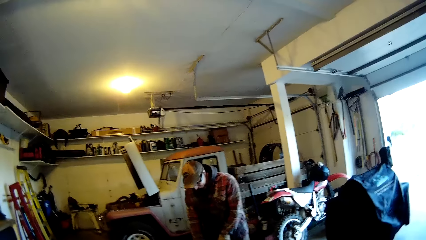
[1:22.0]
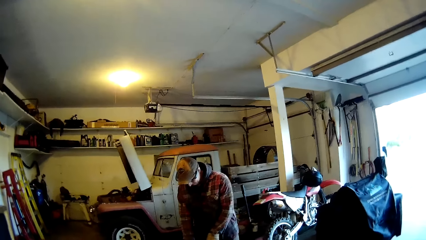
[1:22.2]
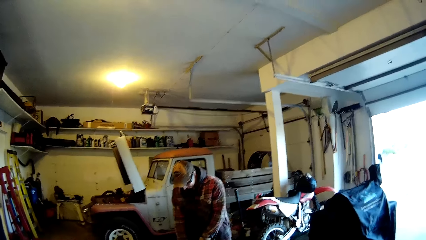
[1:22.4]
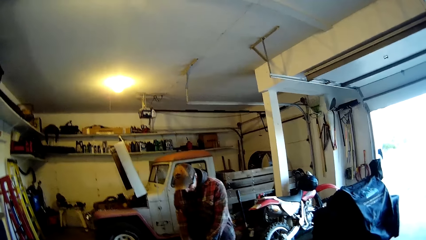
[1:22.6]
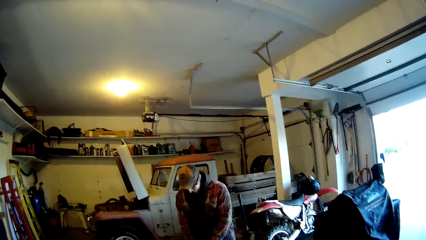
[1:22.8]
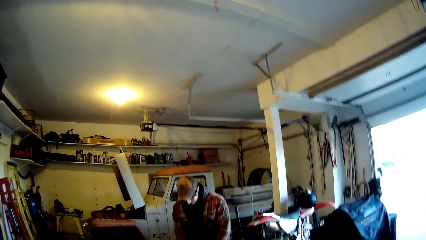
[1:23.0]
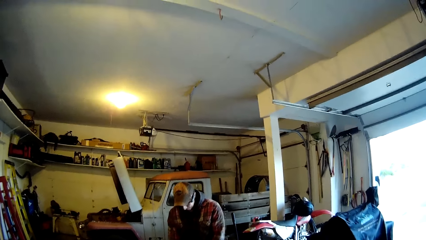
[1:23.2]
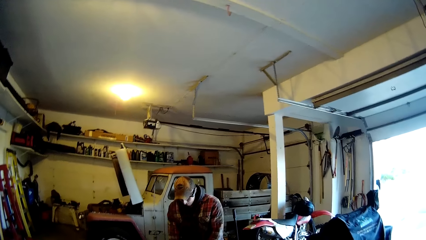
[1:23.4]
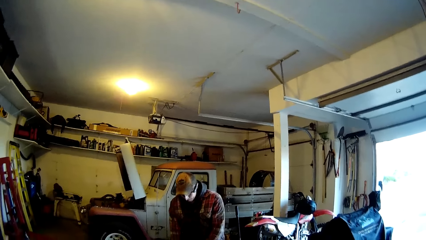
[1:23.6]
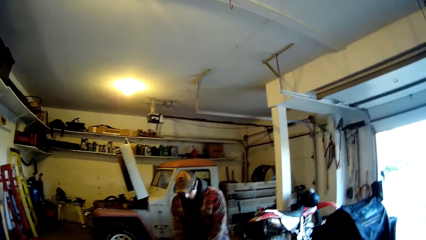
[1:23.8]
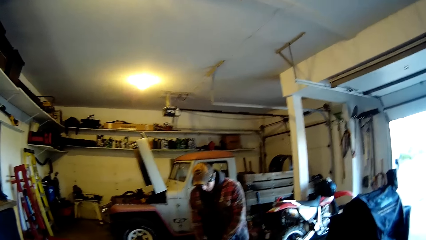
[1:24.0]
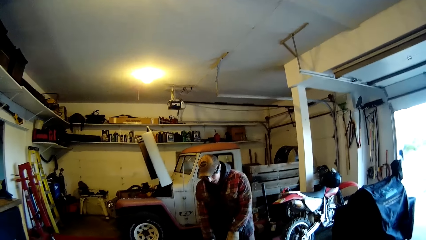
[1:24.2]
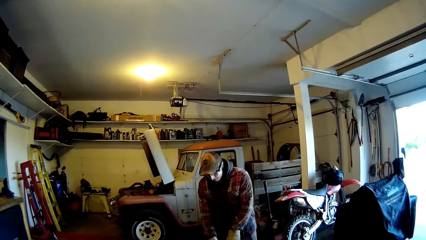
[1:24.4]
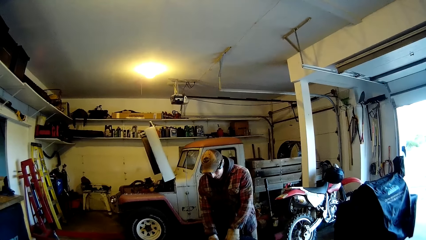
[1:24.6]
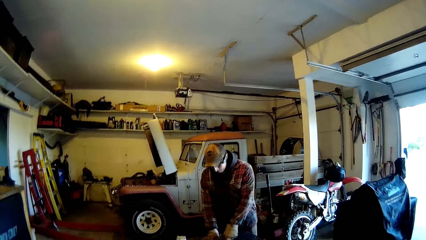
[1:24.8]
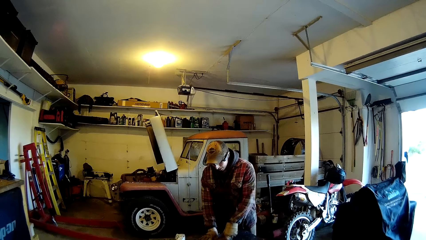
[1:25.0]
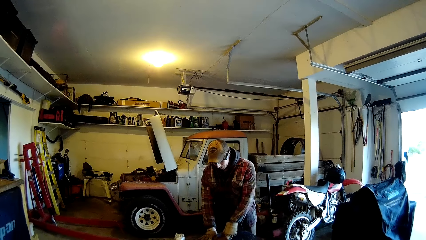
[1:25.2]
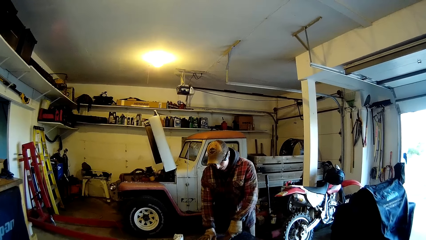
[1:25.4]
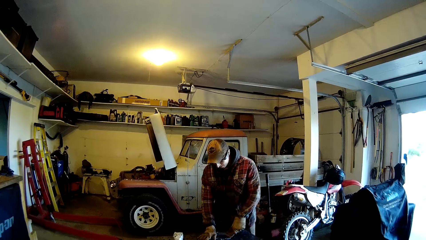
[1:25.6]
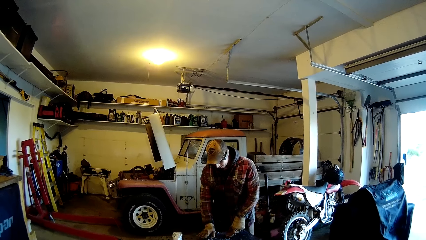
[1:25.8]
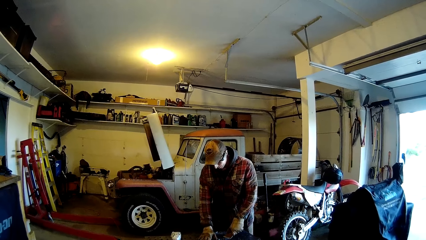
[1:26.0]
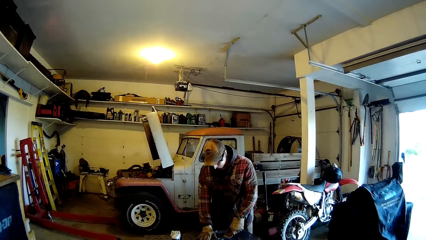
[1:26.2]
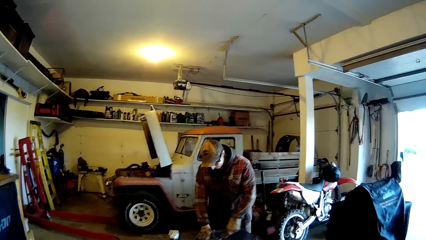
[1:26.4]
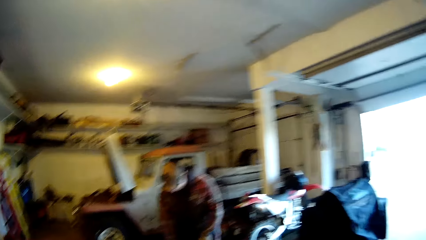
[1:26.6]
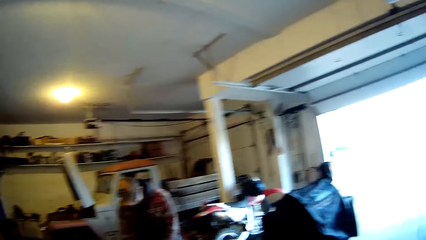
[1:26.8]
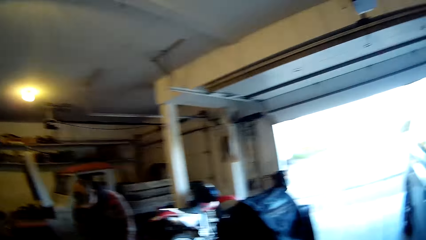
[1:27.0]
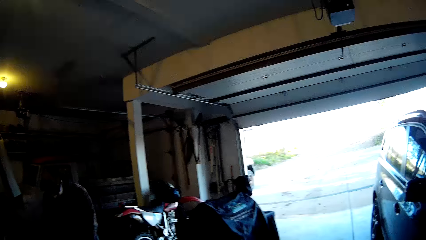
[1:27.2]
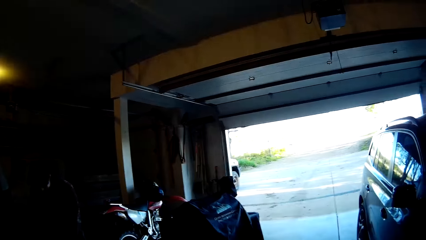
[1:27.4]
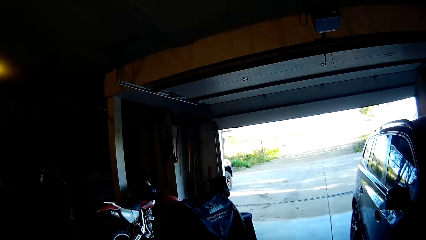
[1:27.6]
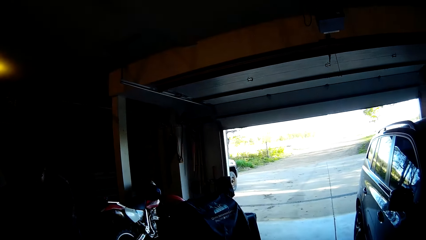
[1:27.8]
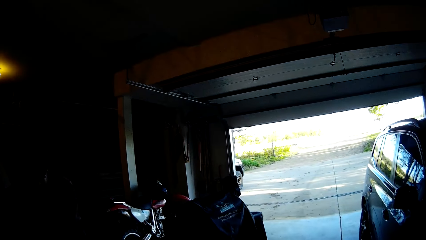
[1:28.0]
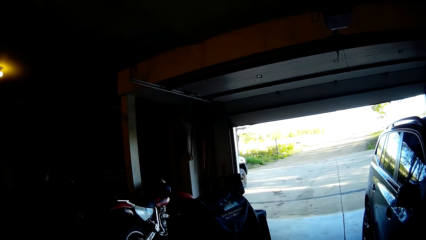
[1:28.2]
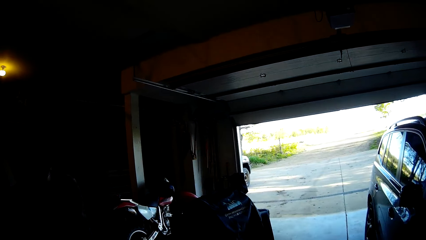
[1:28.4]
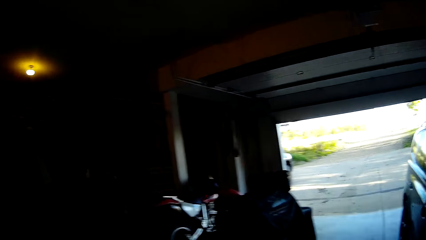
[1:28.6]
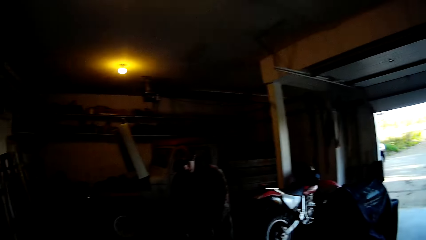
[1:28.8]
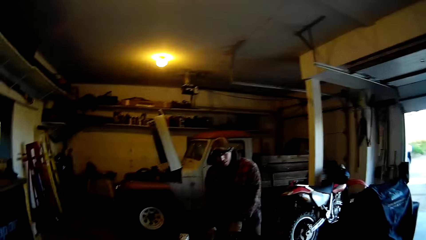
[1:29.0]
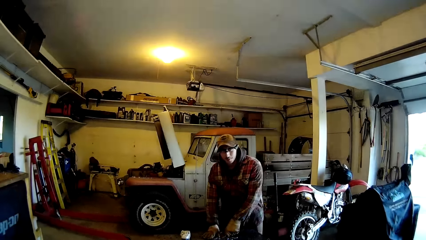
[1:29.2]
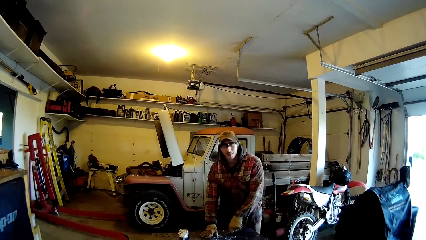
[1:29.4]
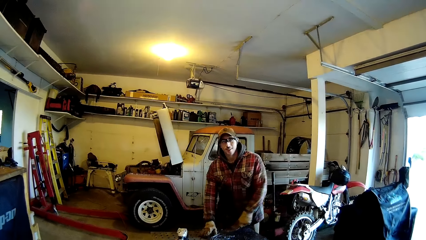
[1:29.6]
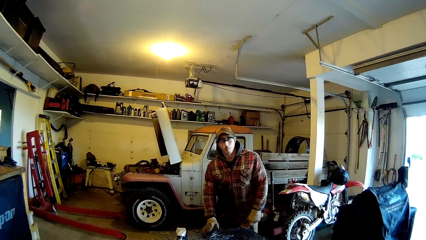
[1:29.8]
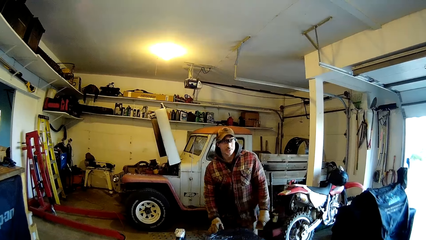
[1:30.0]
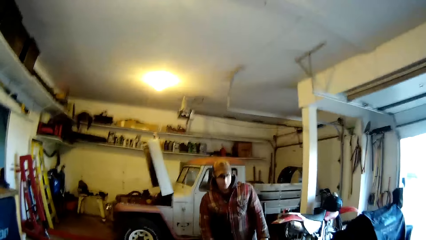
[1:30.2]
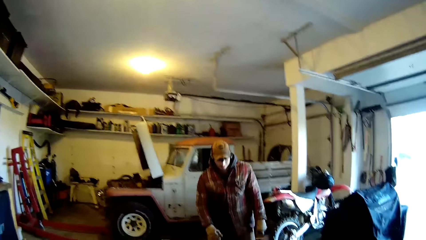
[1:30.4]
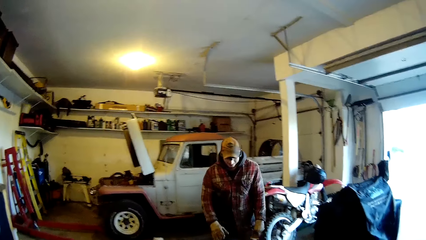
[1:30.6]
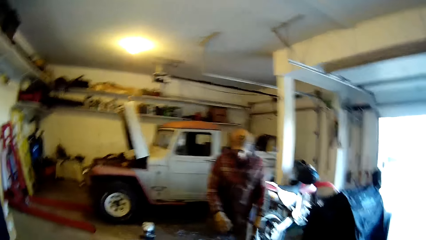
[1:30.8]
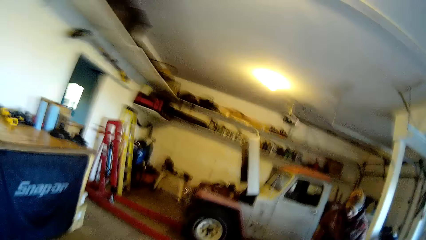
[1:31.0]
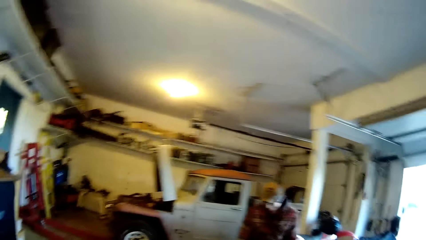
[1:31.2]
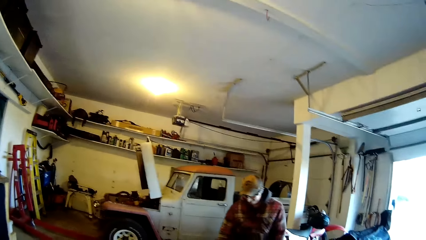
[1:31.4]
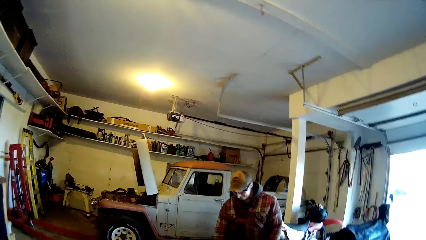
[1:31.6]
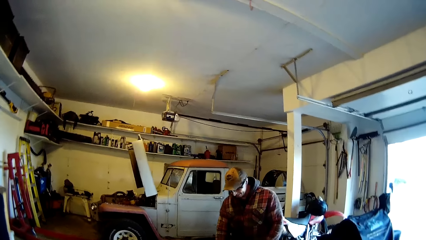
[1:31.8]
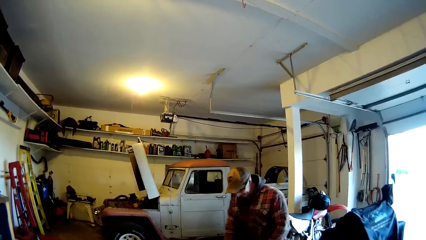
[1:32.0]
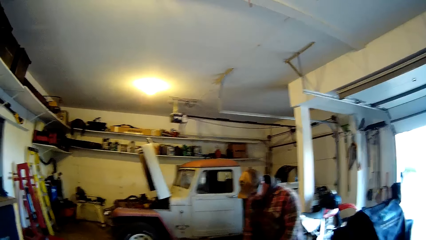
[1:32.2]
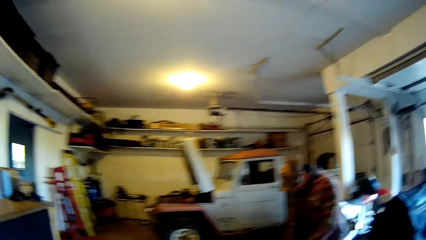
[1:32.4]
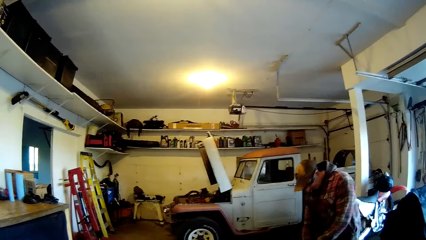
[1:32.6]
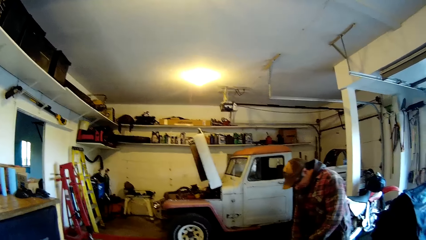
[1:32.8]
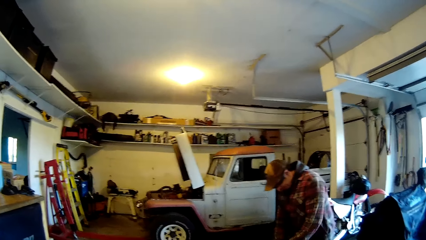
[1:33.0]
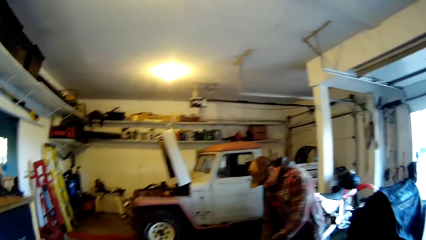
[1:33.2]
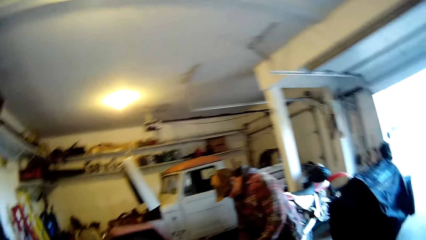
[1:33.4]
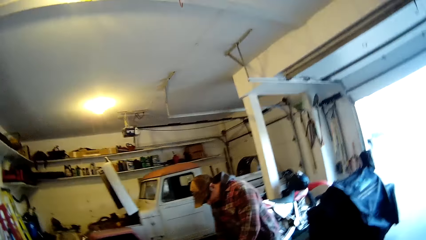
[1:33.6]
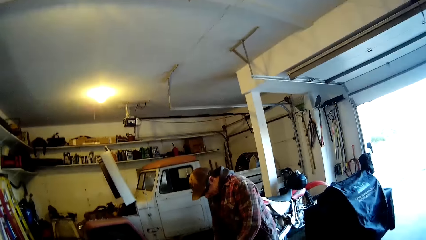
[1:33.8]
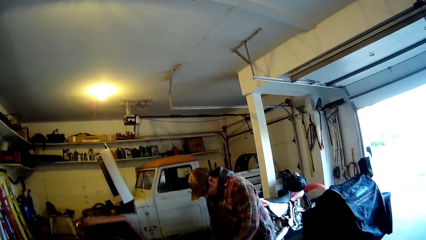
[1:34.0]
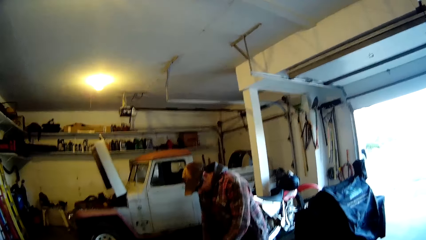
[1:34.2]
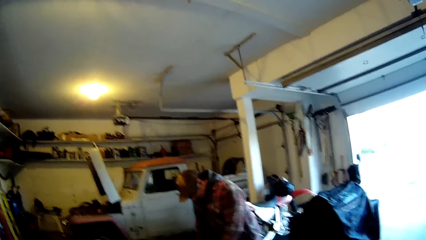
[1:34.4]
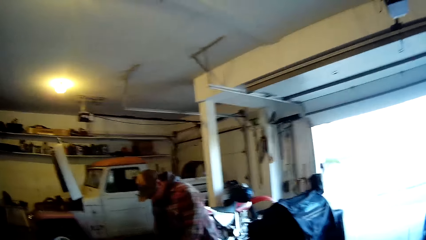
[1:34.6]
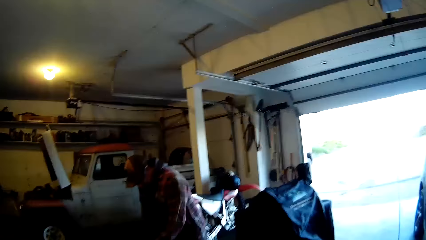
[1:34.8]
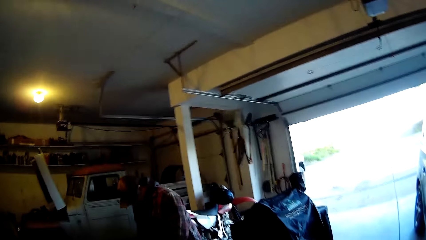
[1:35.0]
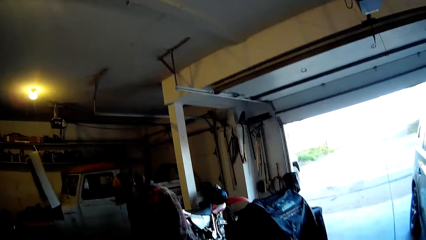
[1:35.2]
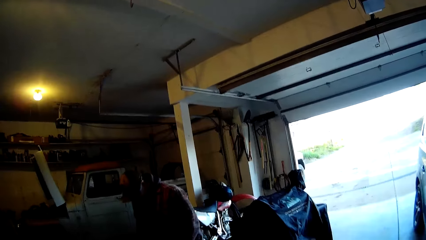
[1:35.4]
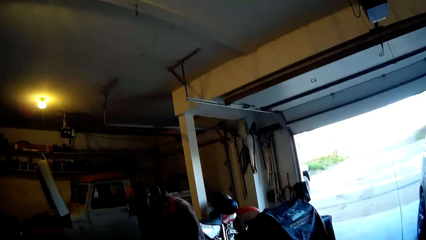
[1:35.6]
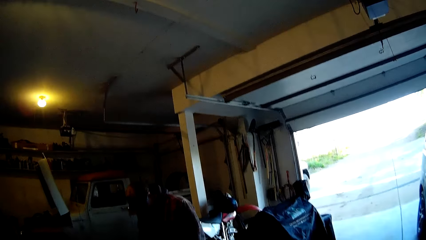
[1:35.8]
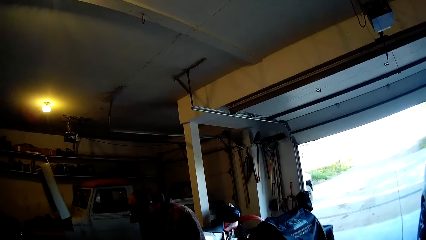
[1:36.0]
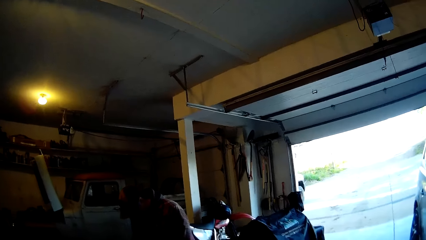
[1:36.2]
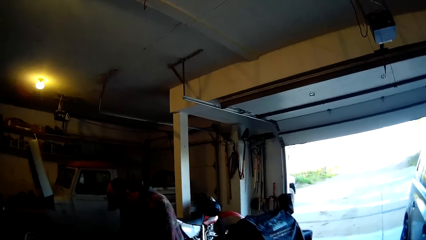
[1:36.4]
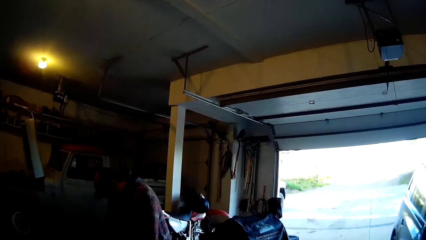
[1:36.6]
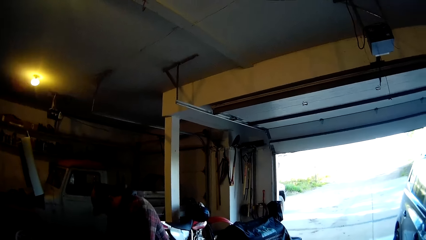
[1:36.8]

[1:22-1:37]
The man talks to the camera wearer. The camera wearer talks to the man.
